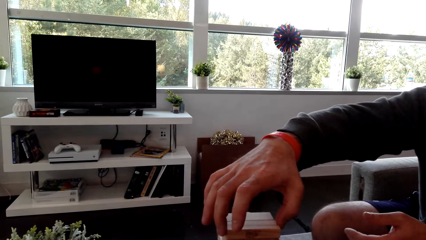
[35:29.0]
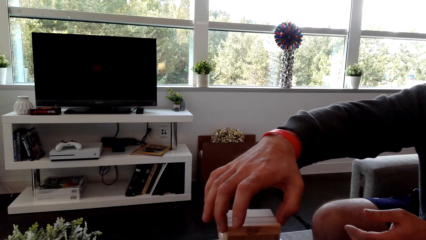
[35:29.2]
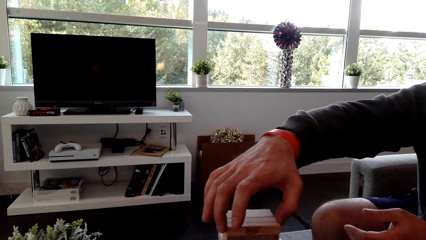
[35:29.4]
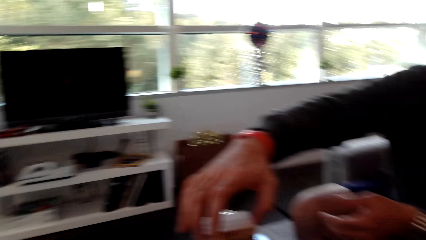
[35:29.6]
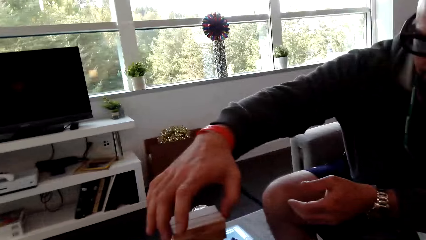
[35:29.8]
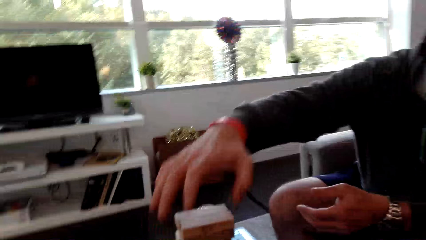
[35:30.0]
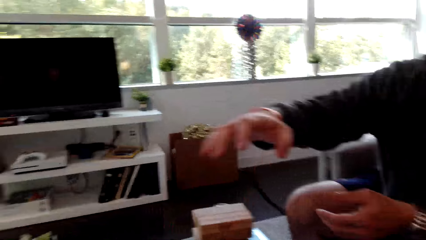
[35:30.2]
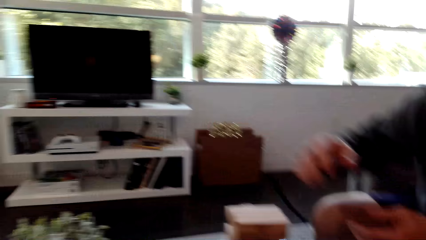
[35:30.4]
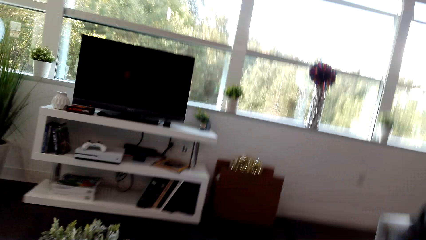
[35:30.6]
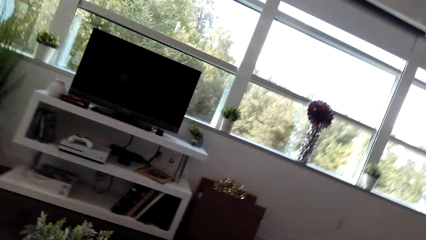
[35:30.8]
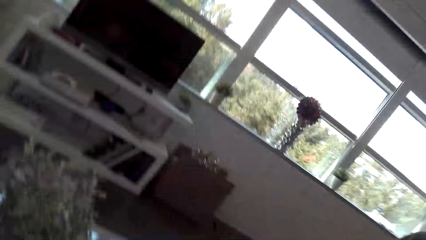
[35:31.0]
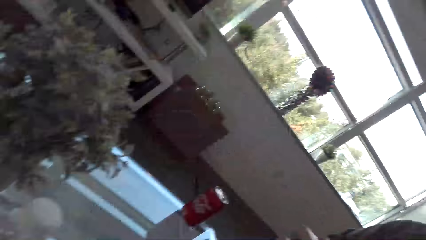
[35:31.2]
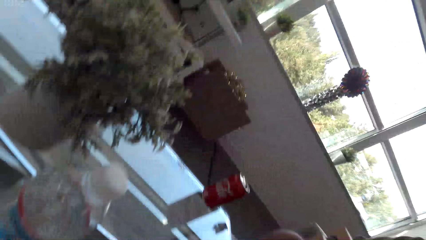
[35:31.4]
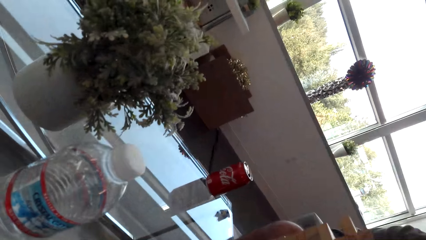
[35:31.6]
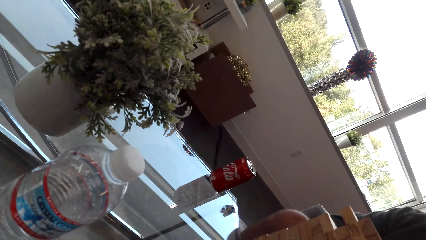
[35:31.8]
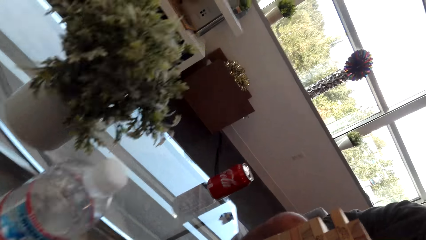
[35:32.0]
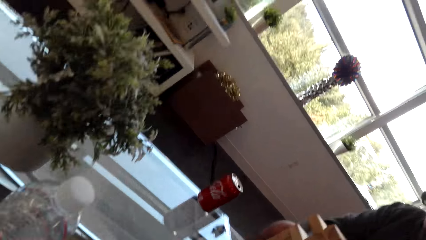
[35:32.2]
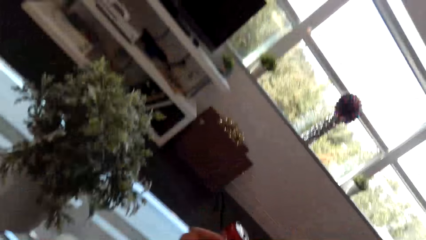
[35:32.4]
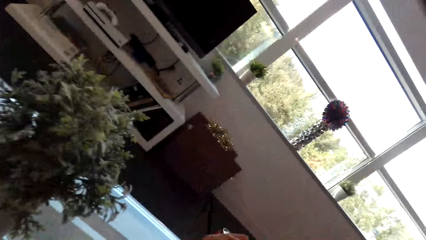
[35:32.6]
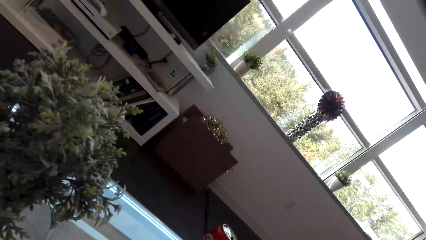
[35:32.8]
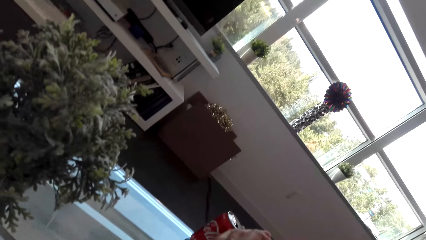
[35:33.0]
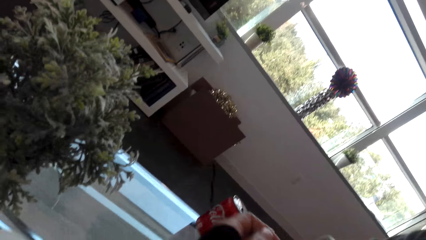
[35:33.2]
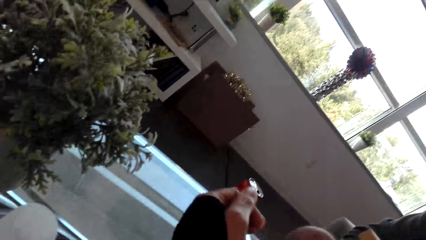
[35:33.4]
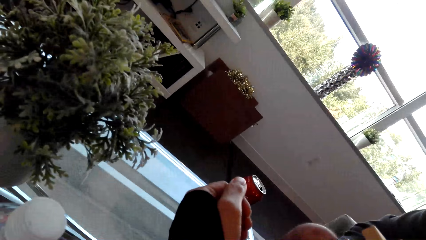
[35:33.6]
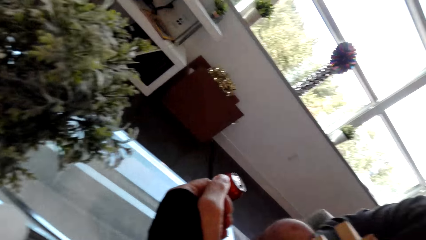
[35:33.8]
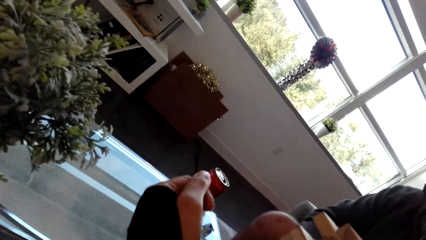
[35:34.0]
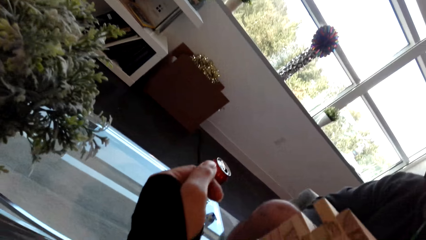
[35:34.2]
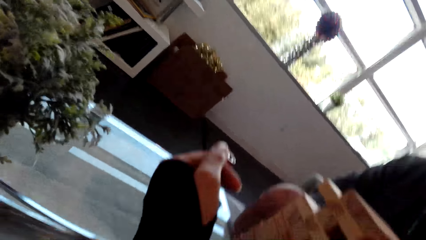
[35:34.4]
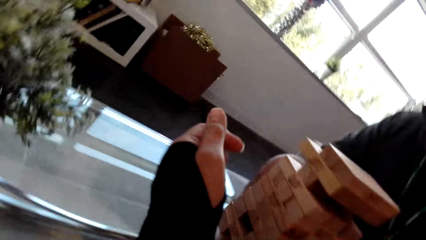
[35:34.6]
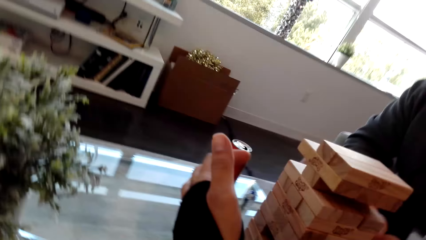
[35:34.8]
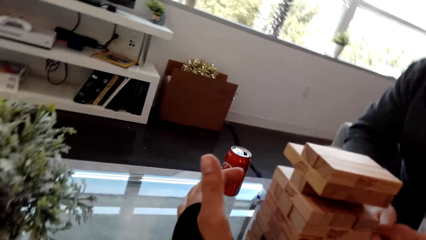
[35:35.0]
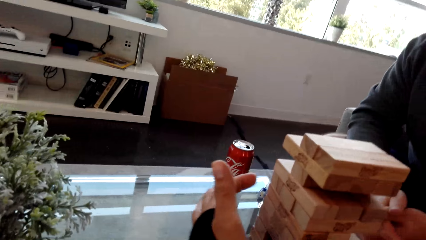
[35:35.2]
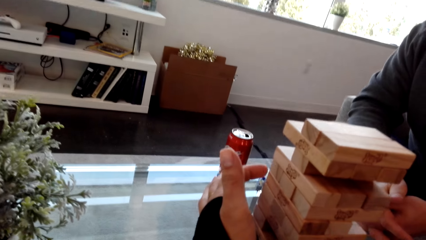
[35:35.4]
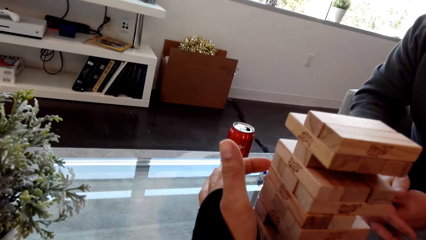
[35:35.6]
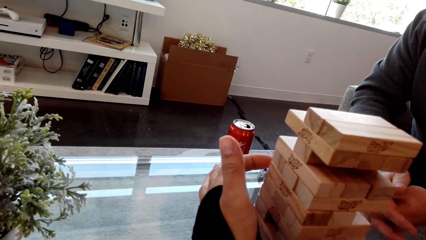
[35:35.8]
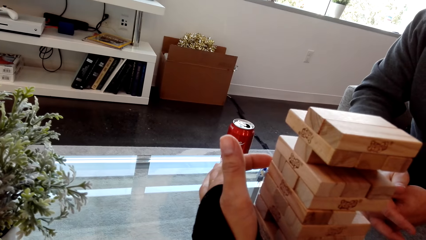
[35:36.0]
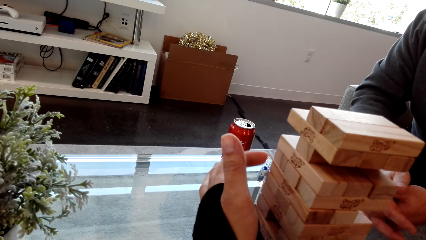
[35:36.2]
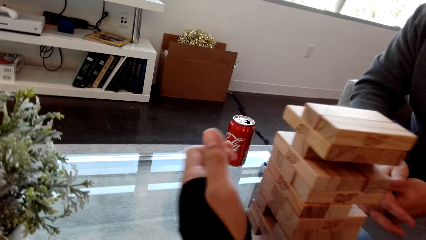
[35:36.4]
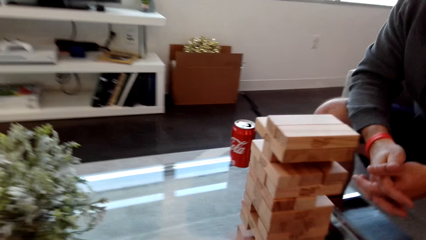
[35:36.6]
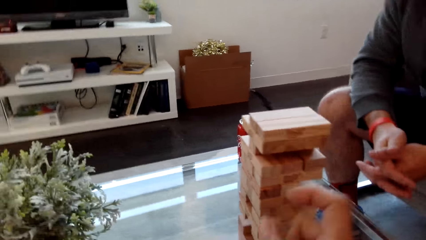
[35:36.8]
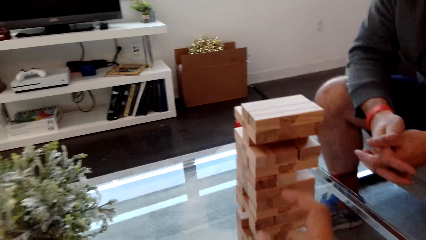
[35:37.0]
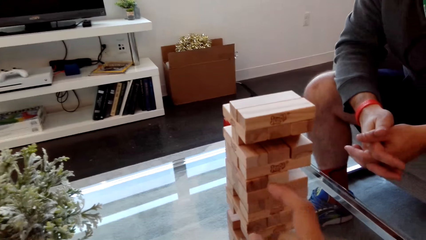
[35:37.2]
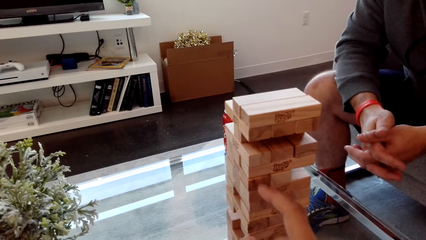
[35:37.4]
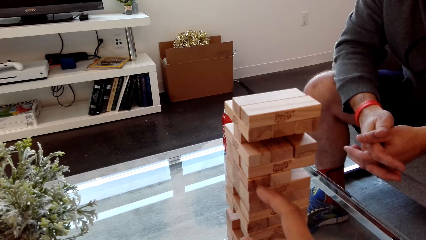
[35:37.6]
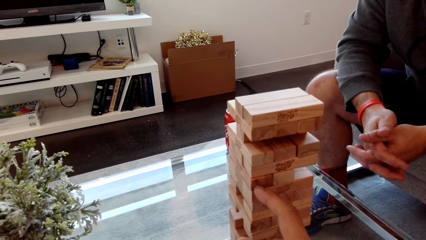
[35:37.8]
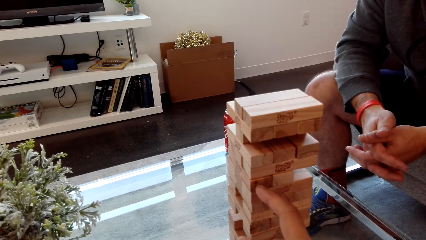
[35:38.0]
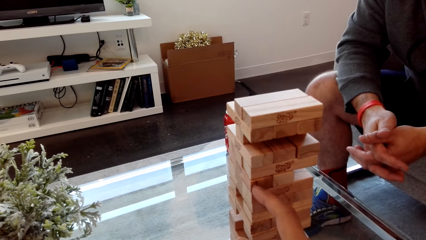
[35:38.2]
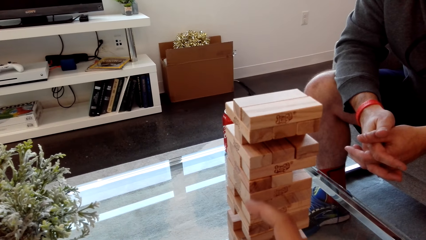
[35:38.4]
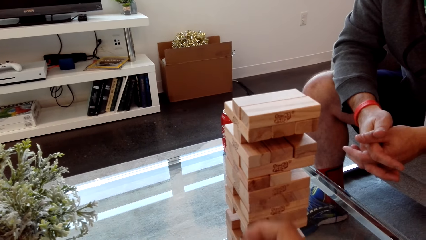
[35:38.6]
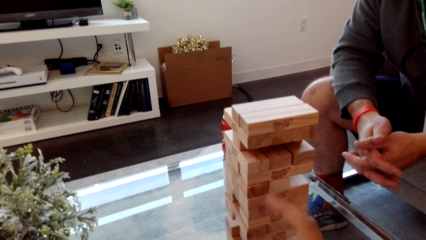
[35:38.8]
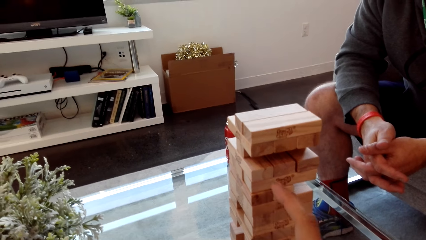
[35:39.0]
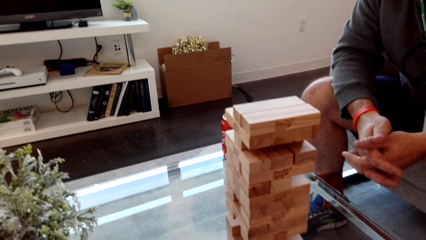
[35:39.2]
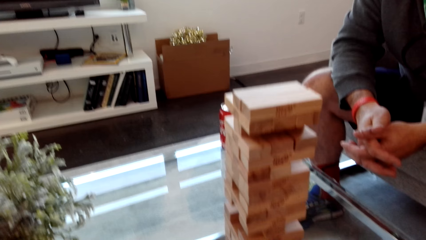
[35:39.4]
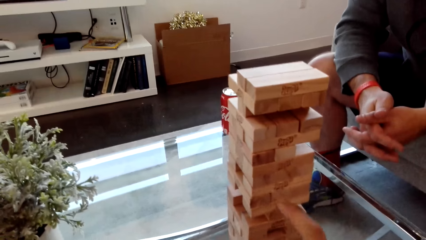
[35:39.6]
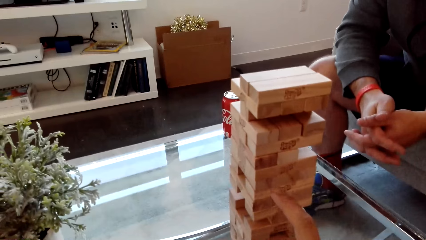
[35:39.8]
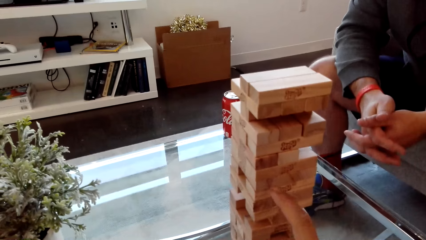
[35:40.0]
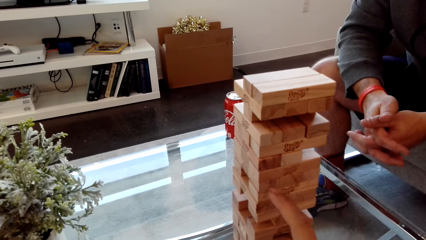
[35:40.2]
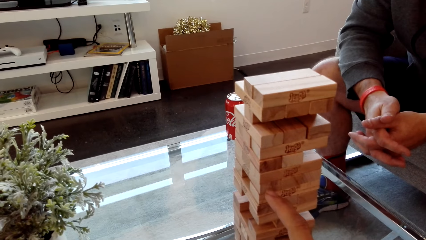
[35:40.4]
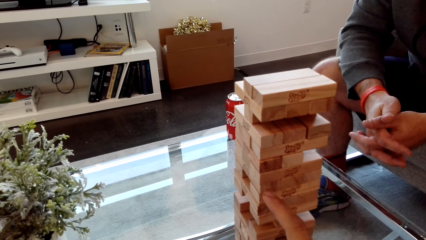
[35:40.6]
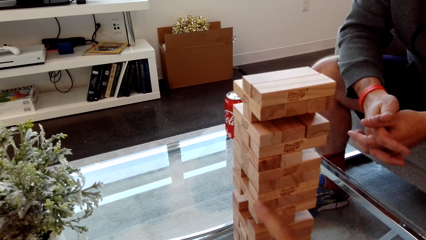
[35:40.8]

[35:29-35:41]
A man removes a hand from the blocks. The camera wearer dialogs with the man. They play the stacking block game and touch the block.

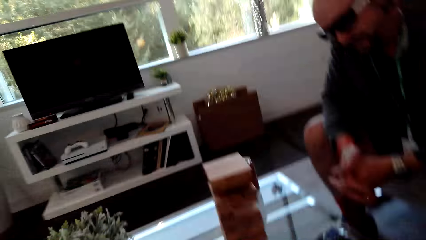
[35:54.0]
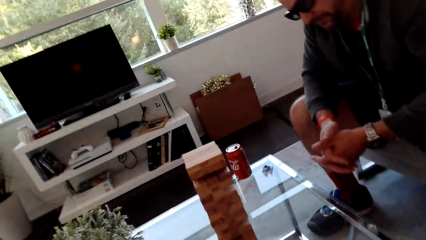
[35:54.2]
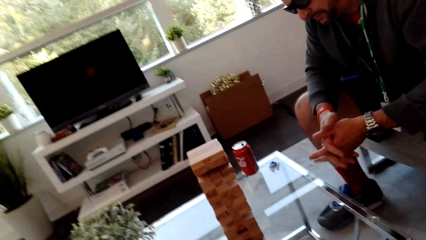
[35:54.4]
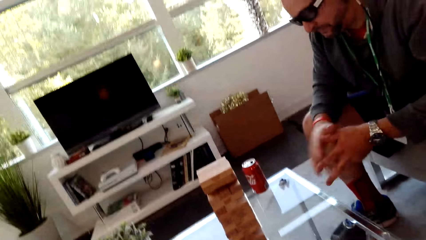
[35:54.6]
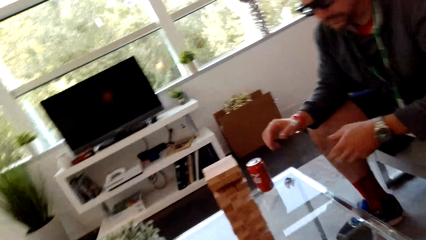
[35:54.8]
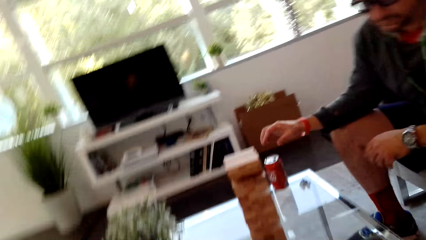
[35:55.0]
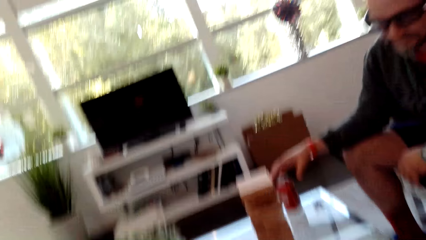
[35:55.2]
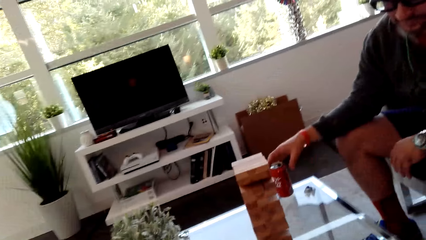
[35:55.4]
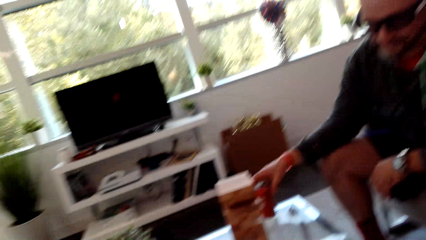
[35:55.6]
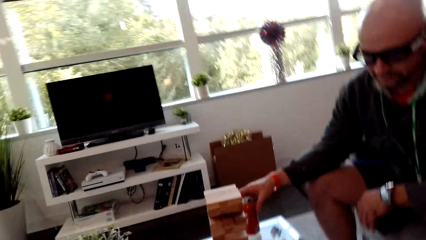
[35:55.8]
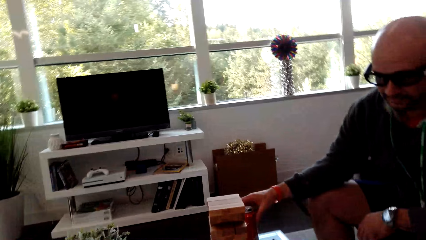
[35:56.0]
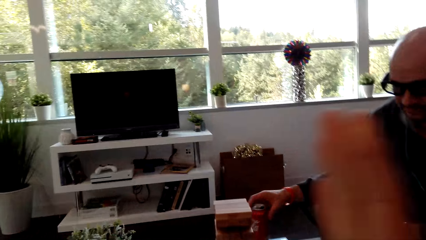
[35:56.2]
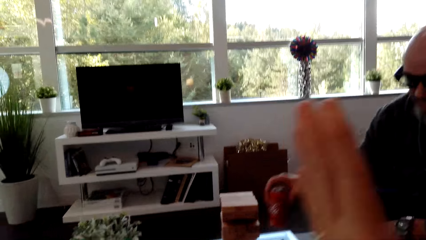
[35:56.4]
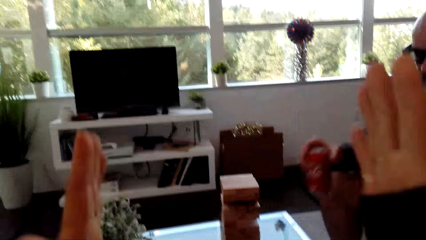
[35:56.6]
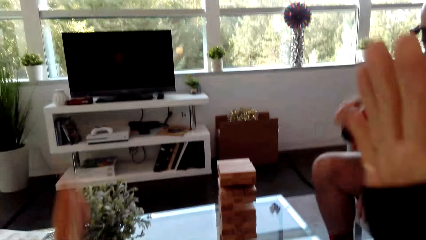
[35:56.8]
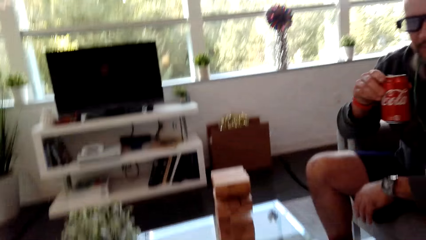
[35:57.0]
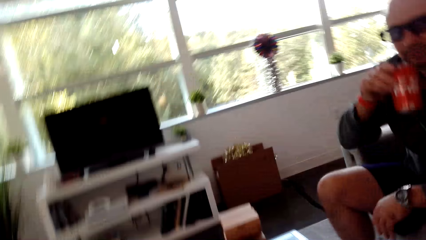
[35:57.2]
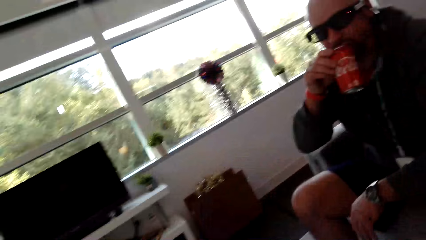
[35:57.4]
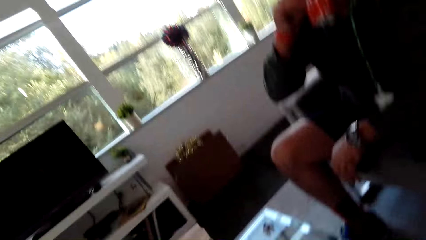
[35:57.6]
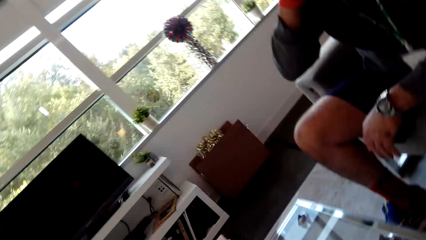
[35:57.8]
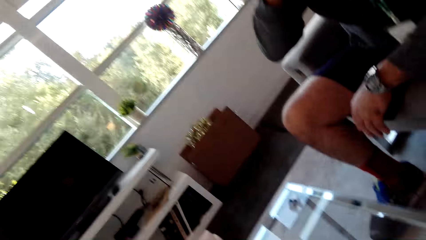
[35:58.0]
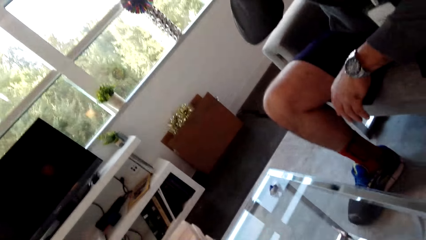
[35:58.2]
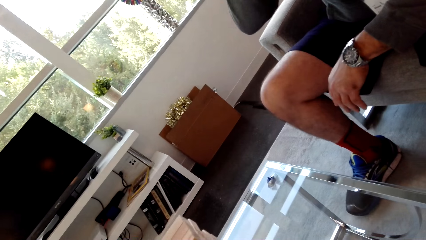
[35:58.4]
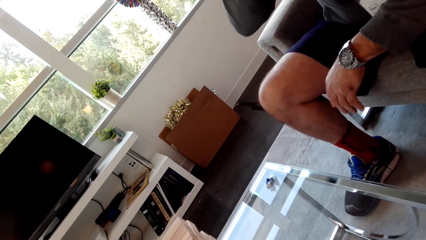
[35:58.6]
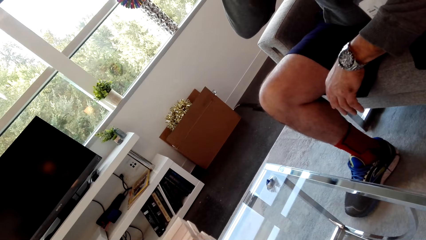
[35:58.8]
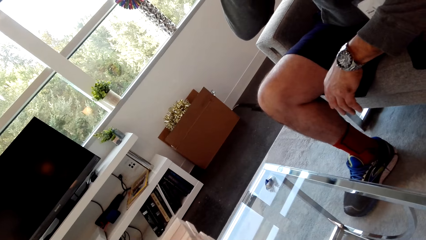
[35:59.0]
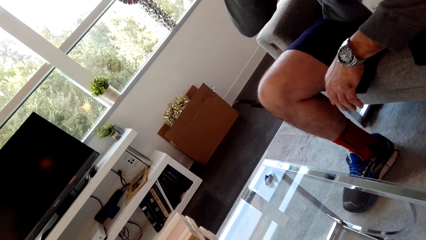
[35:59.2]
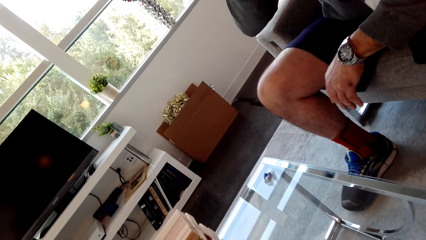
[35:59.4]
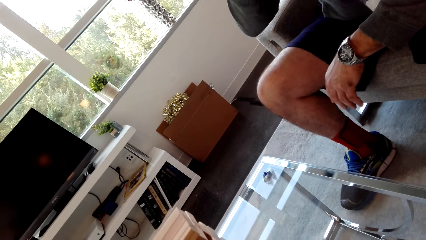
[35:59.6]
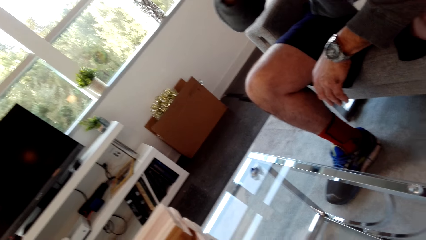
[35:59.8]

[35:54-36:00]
A man picks up a cola can. The man drinks the cola drink.
